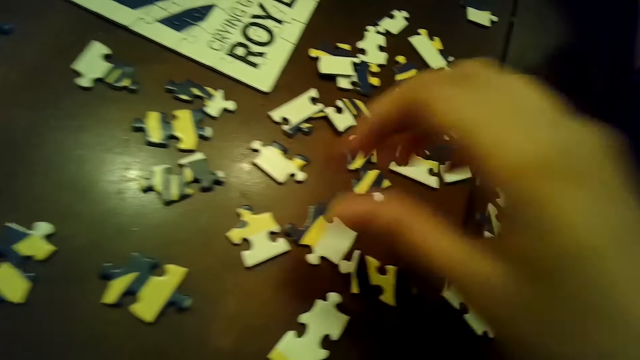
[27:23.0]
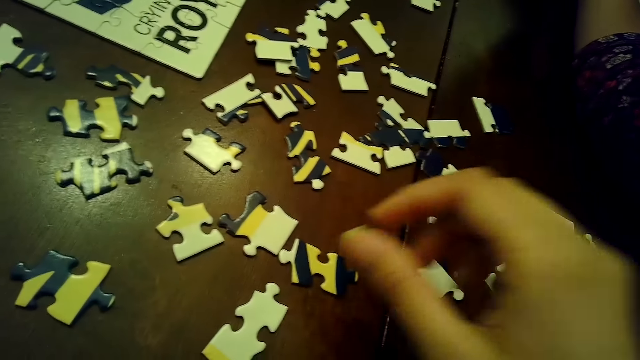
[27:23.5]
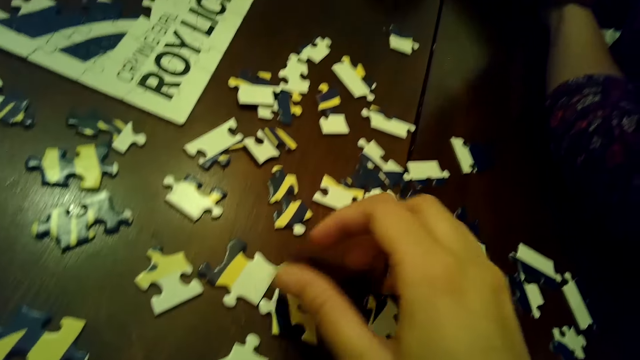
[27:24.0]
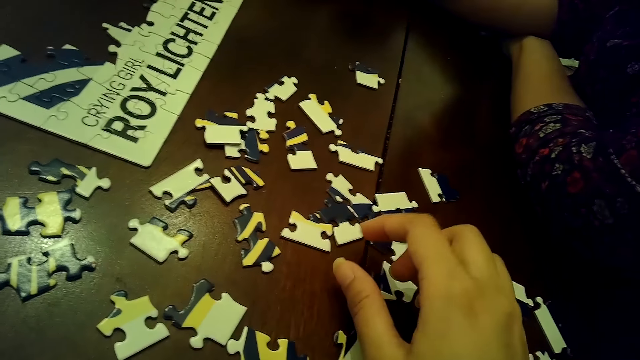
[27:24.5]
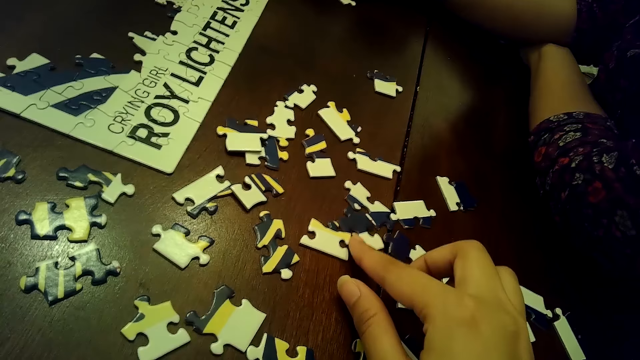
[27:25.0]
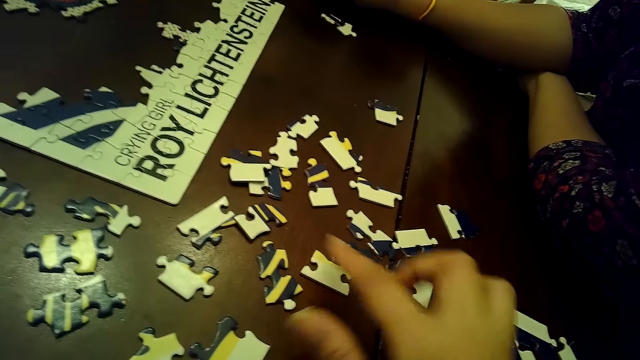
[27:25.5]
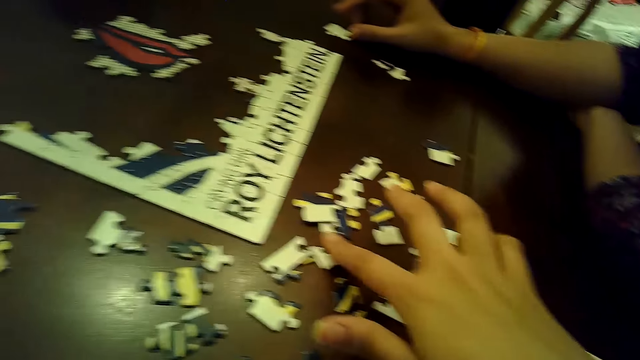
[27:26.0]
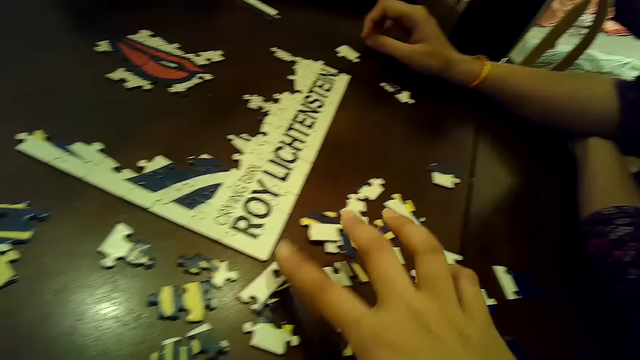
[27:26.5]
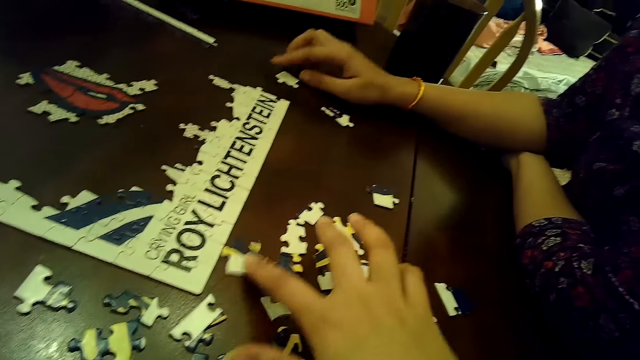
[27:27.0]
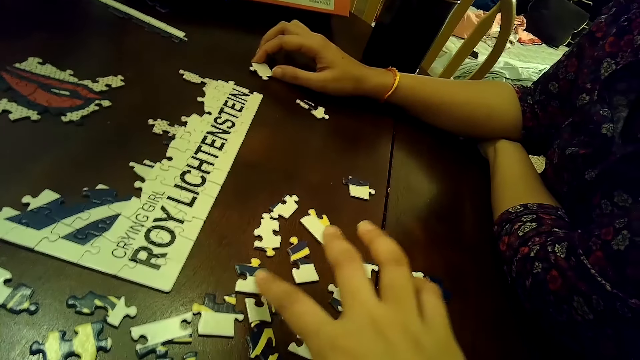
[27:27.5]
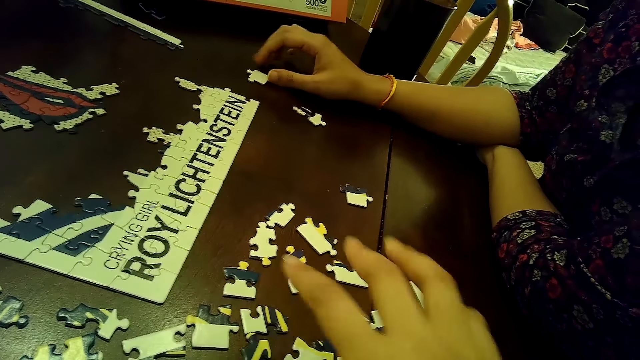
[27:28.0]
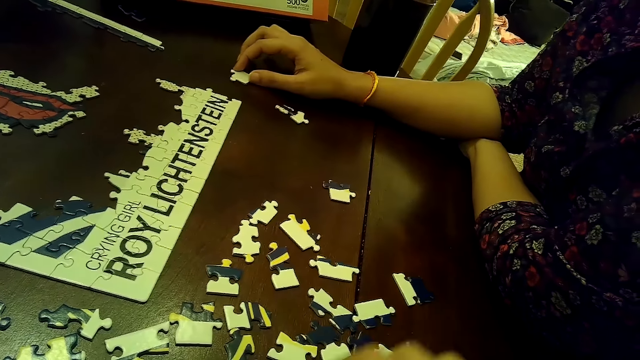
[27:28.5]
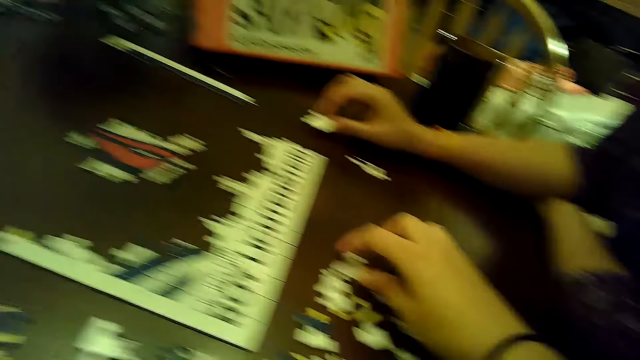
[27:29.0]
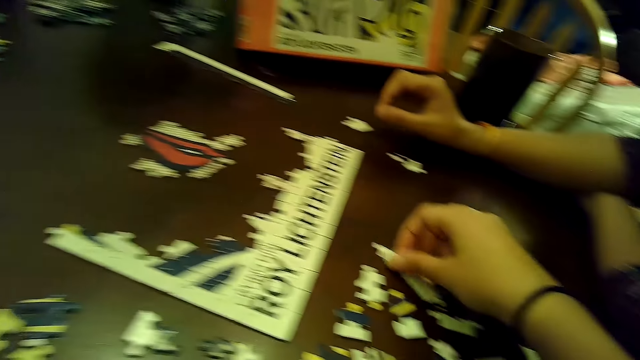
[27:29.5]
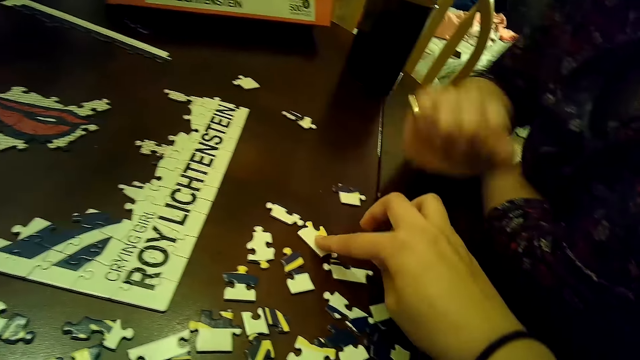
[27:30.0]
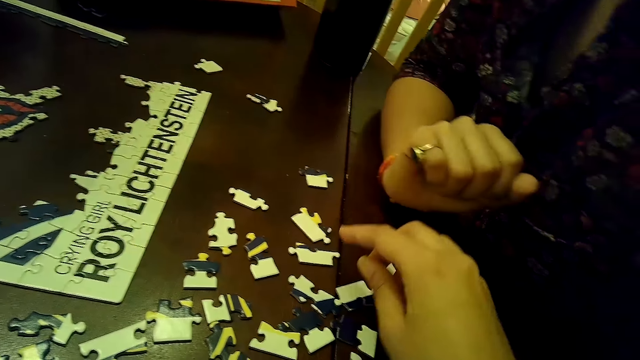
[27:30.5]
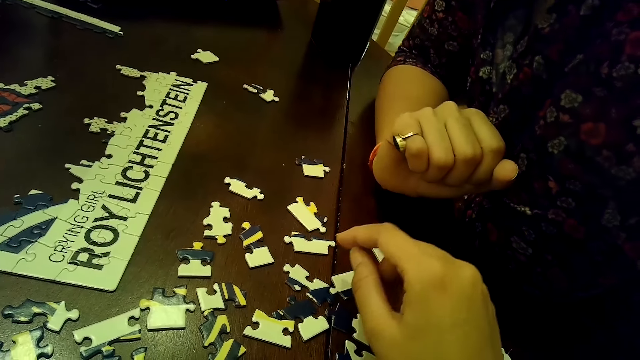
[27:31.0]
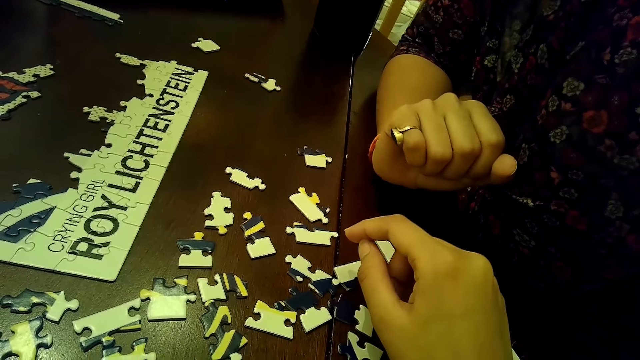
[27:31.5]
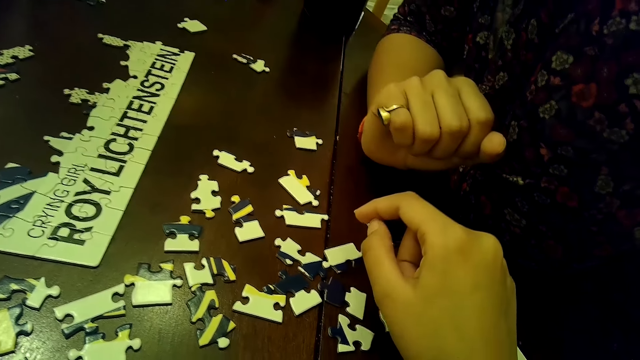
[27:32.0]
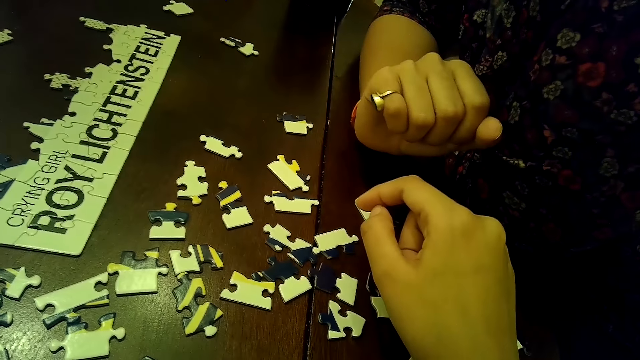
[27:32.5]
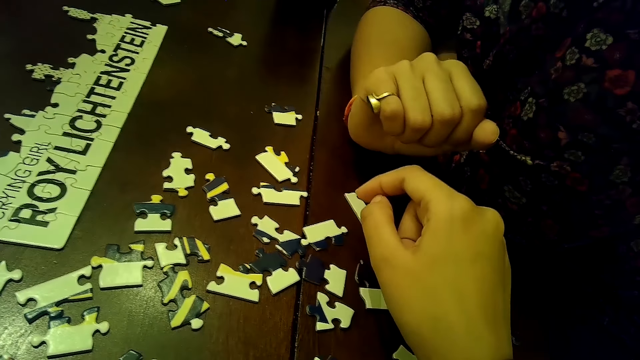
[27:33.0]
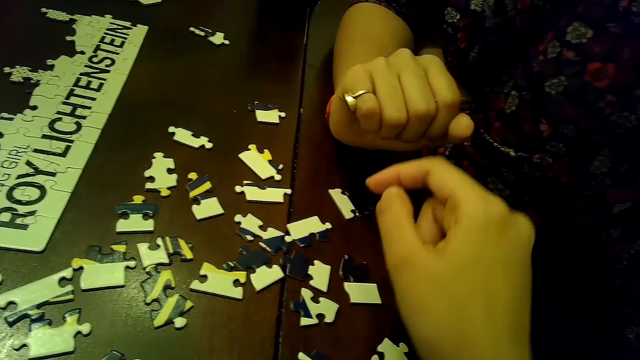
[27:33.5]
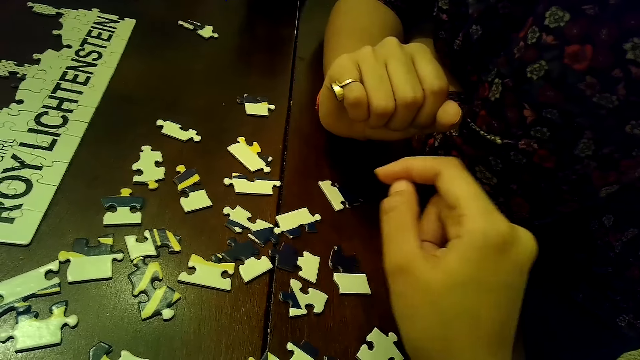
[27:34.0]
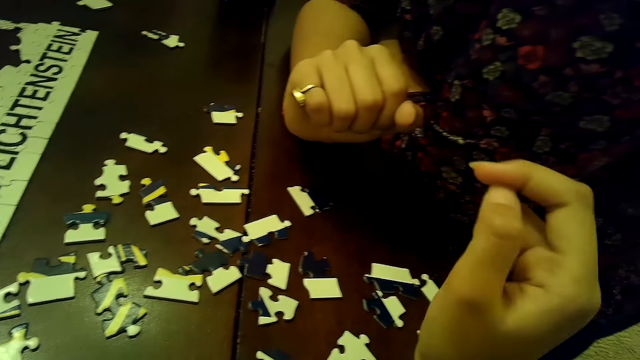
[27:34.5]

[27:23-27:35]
The camera wearer touches a puzzle piece with her right hand. She looks at the puzzles. She touches some puzzle pieces with her right hand. A woman moves a puzzle piece on the table with her right hand. The camera wearer moves some puzzle pieces with her right hand.

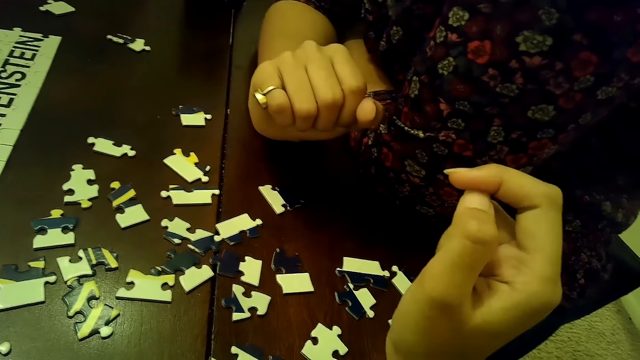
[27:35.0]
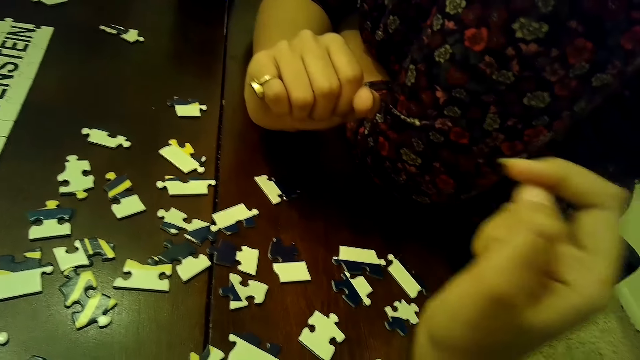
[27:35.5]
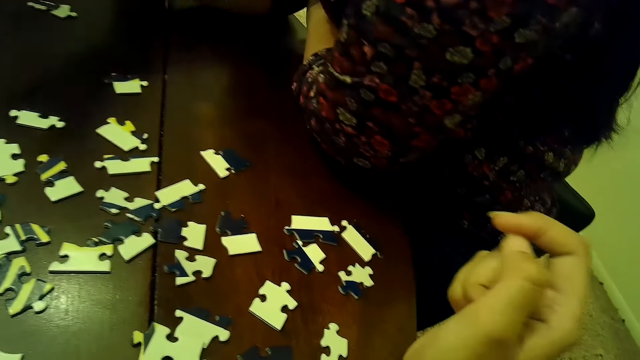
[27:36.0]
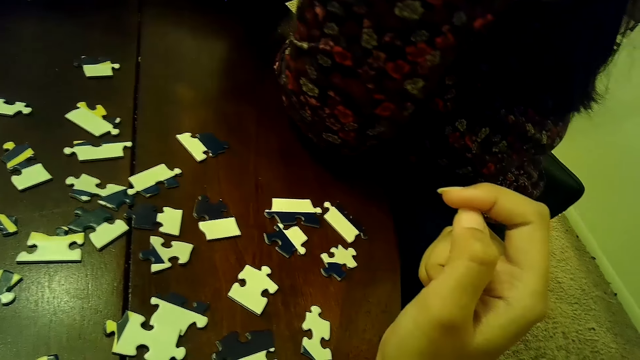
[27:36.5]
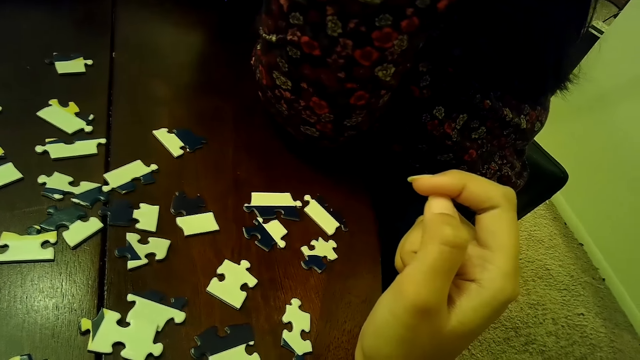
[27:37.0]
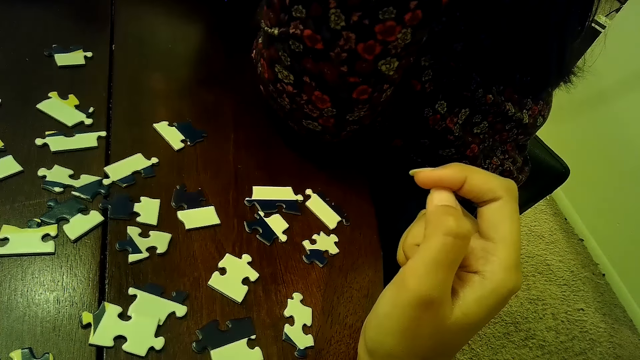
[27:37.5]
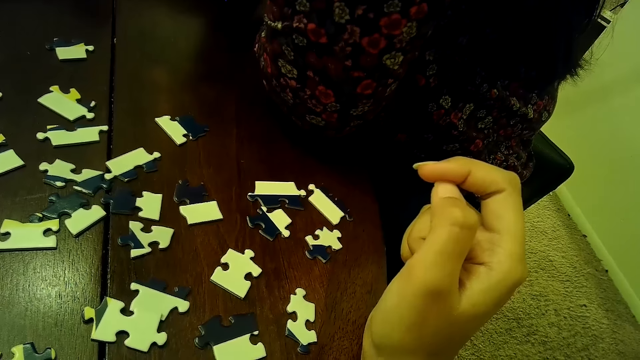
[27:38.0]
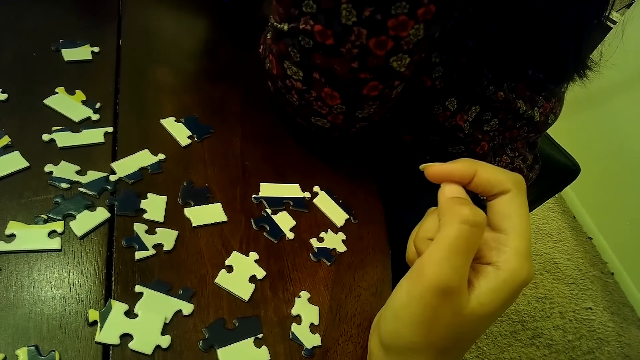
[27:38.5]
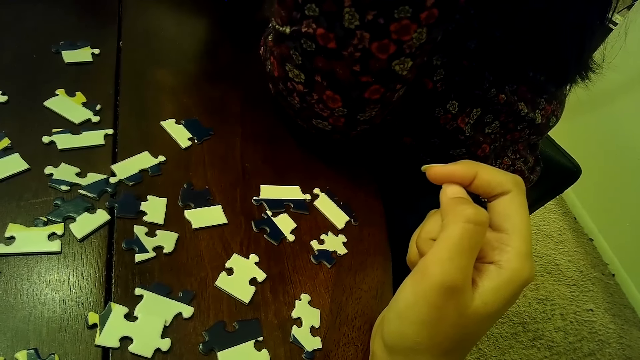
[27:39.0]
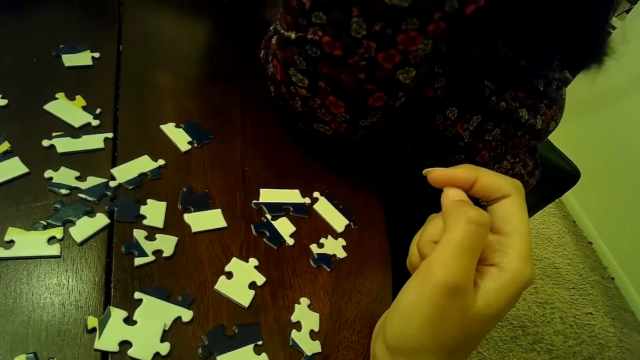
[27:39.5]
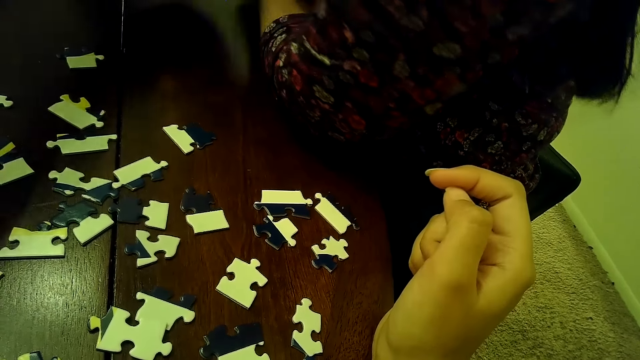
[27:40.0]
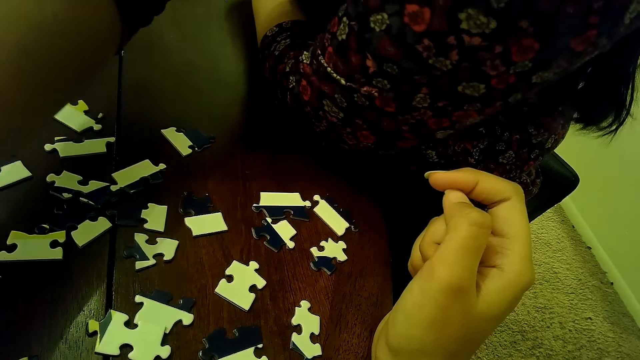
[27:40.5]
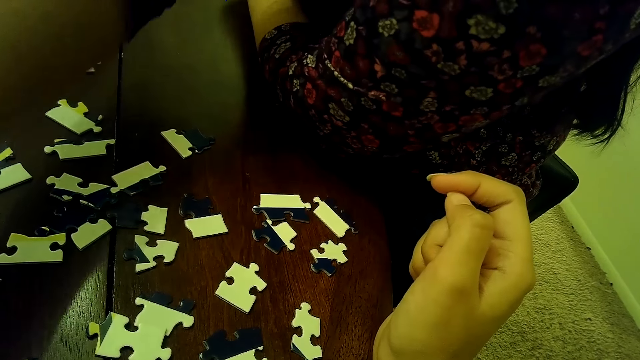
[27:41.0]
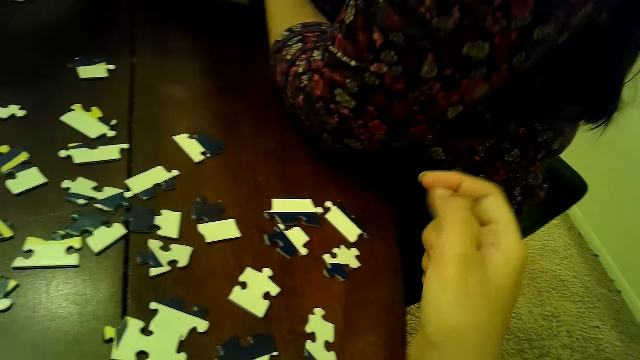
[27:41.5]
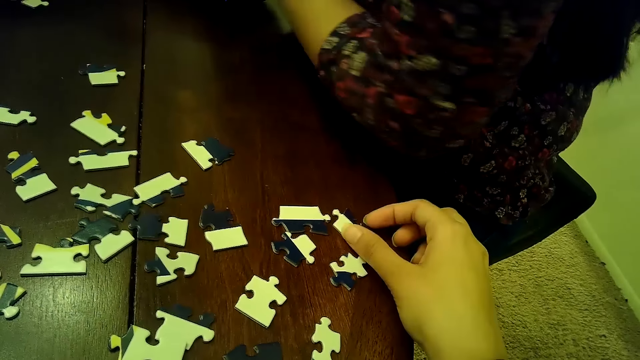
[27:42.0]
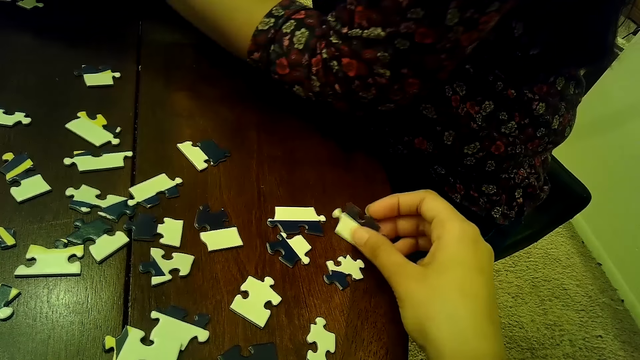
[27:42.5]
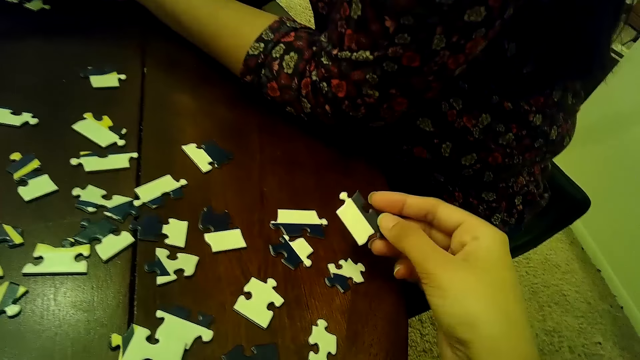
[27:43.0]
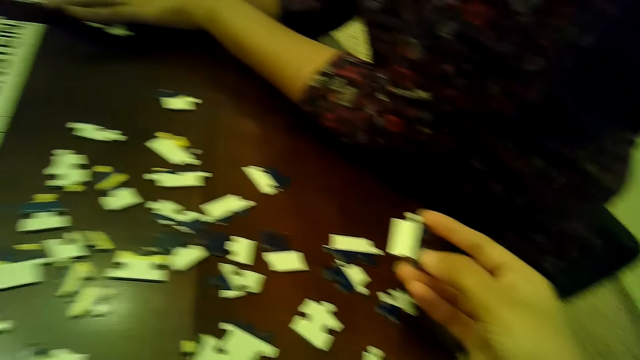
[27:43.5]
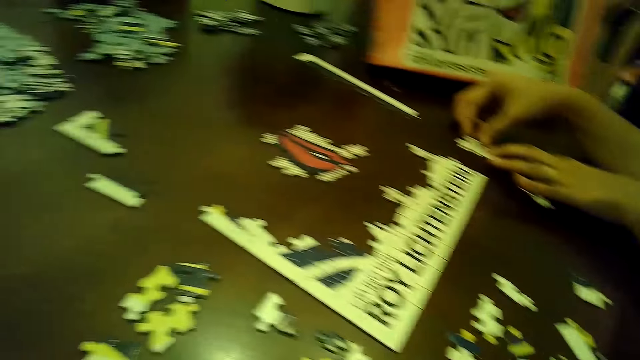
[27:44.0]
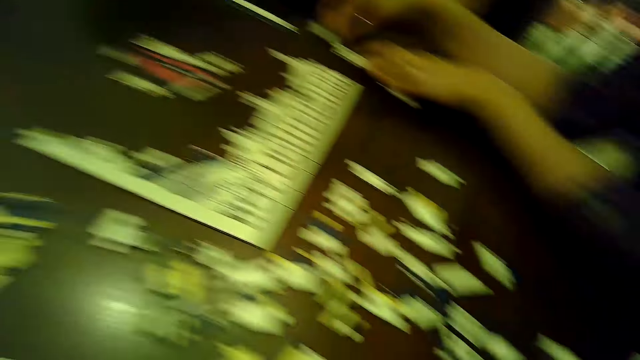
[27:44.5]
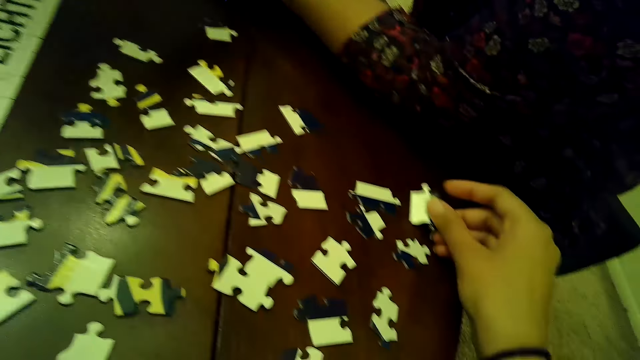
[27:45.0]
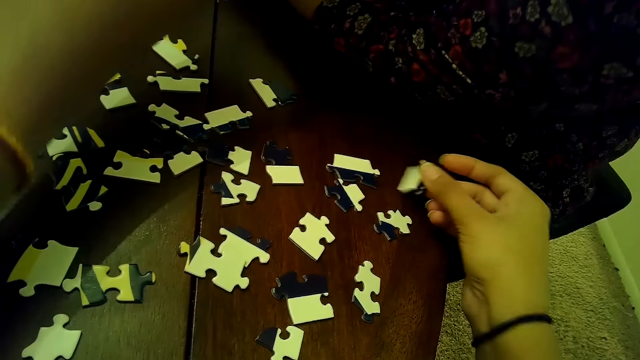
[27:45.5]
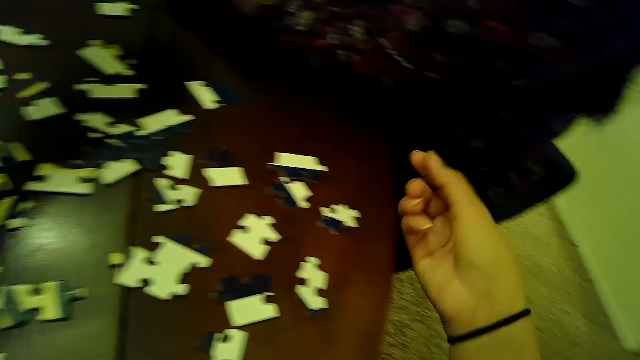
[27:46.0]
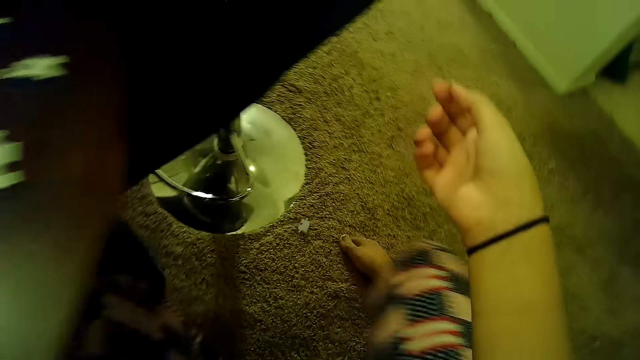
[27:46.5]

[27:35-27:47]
The camera wearer picks up a puzzle piece from the table with her right hand. A woman holds down a tile of puzzle on the table with her left hand and removes a puzzle piece from the tile of puzzle on the table under her left hand with her right hand. The camera wearer looks around. She drops the puzzle piece in her right hand on the table.
